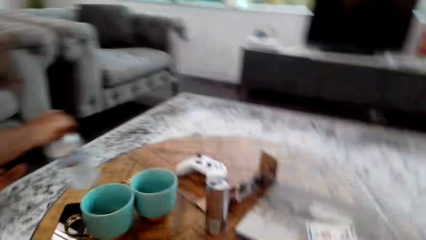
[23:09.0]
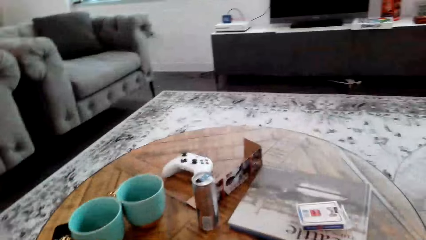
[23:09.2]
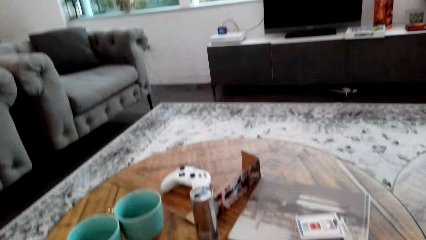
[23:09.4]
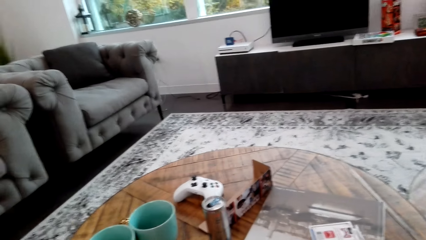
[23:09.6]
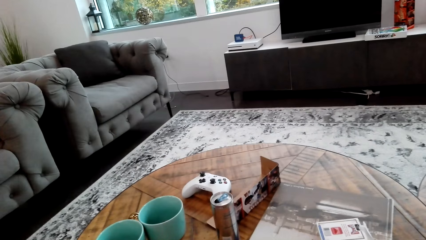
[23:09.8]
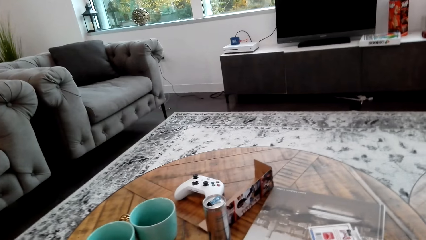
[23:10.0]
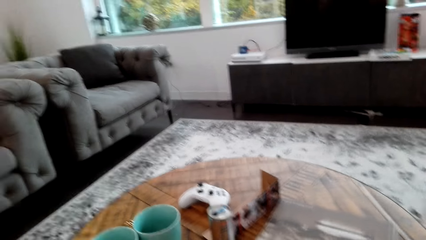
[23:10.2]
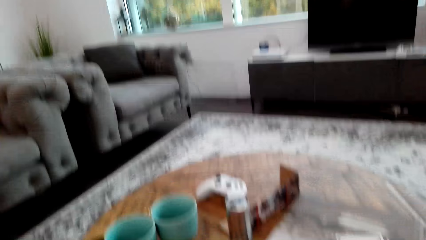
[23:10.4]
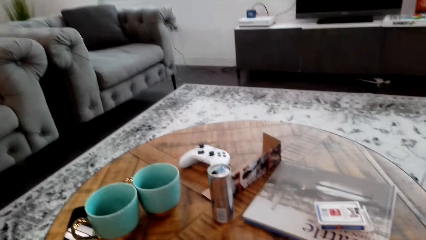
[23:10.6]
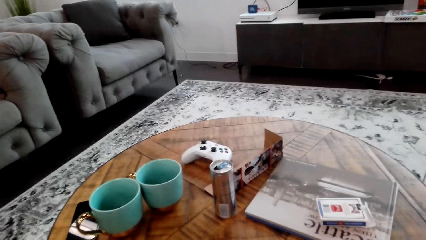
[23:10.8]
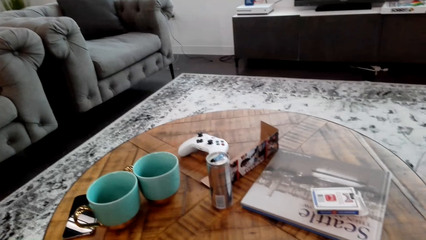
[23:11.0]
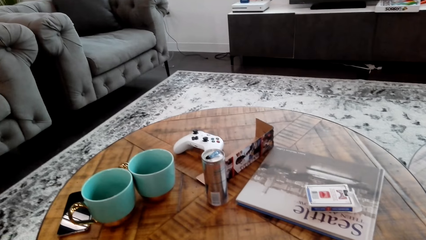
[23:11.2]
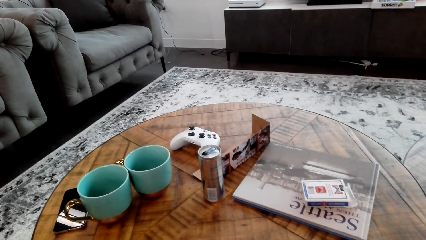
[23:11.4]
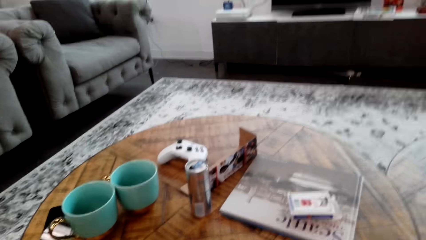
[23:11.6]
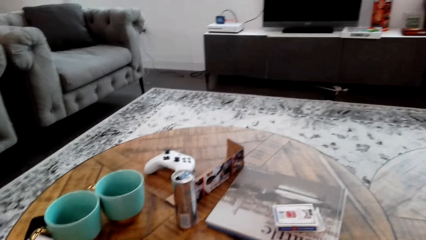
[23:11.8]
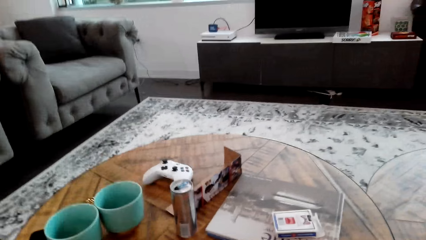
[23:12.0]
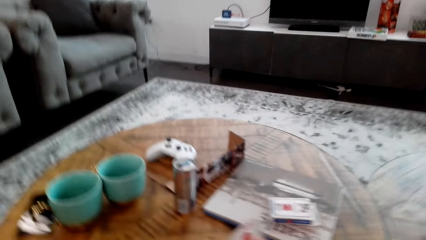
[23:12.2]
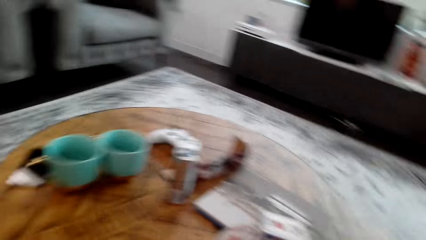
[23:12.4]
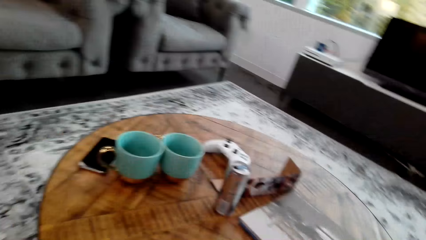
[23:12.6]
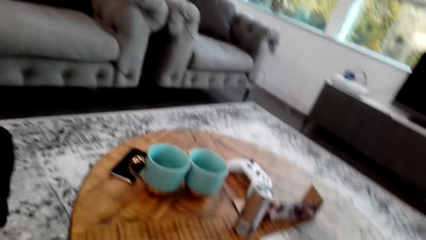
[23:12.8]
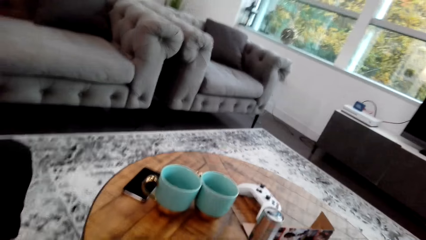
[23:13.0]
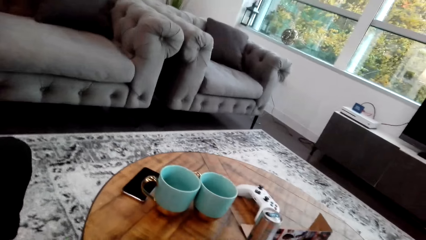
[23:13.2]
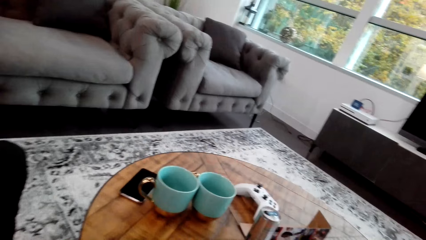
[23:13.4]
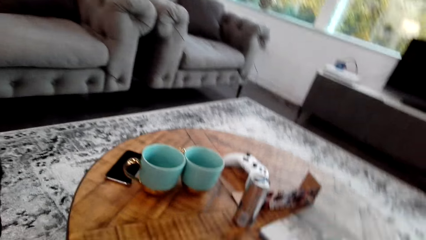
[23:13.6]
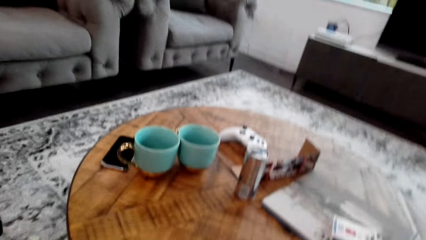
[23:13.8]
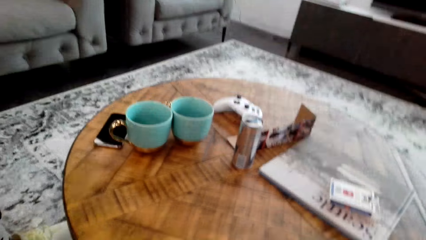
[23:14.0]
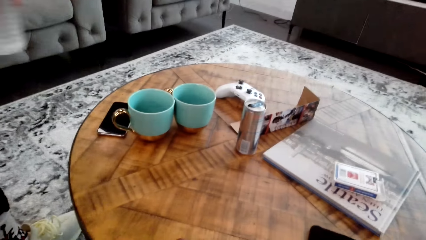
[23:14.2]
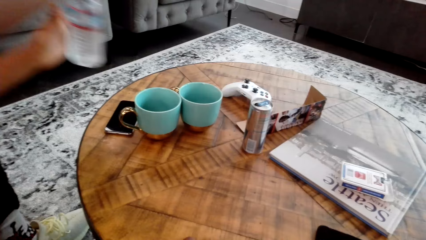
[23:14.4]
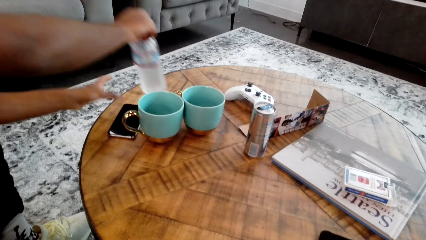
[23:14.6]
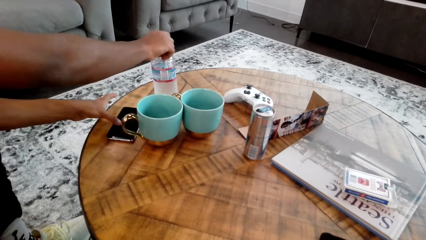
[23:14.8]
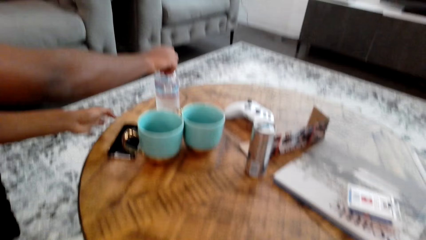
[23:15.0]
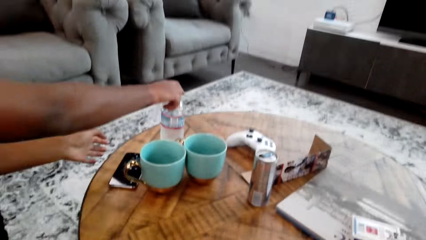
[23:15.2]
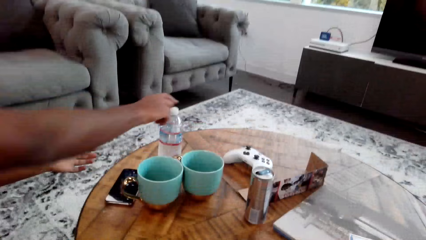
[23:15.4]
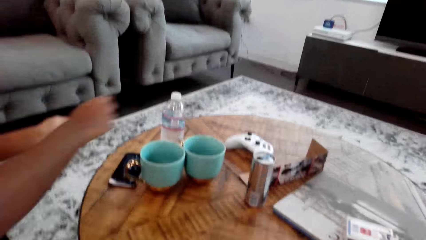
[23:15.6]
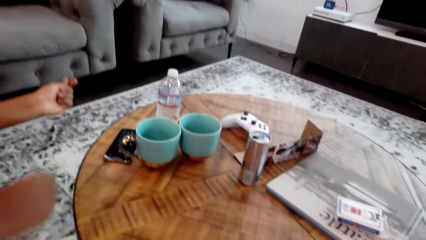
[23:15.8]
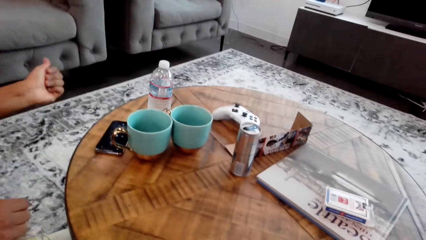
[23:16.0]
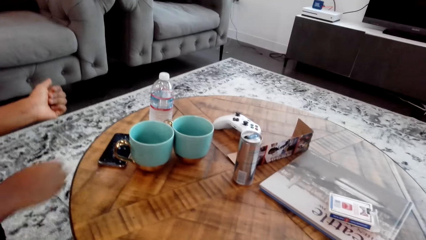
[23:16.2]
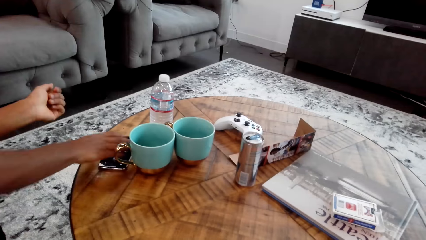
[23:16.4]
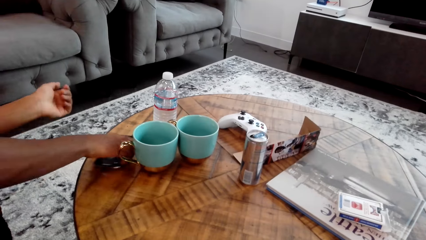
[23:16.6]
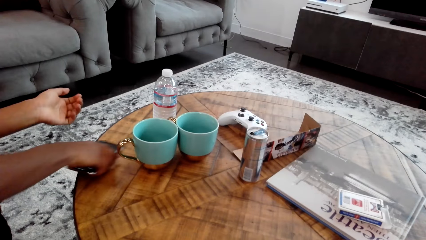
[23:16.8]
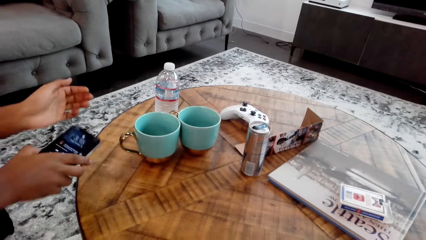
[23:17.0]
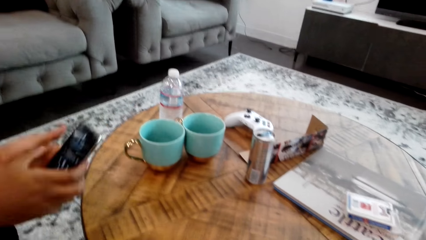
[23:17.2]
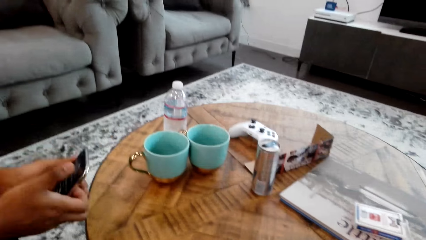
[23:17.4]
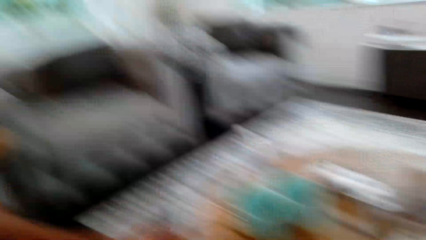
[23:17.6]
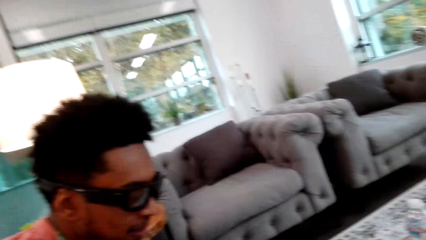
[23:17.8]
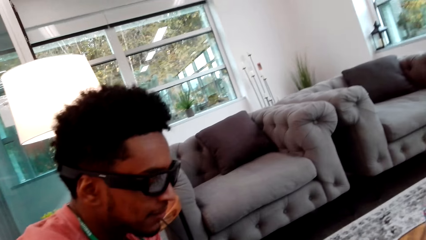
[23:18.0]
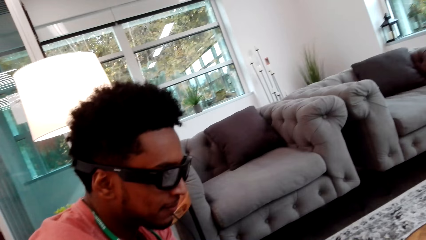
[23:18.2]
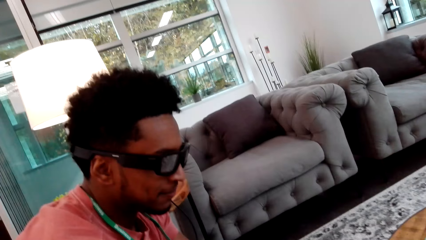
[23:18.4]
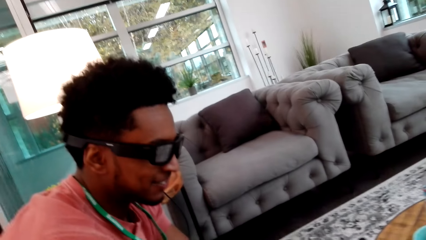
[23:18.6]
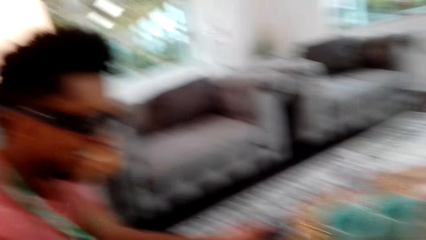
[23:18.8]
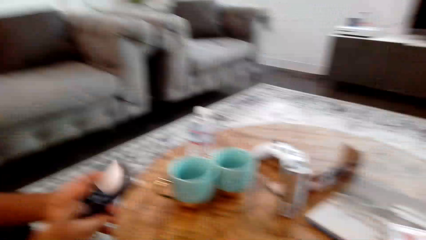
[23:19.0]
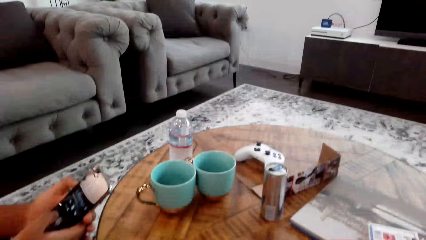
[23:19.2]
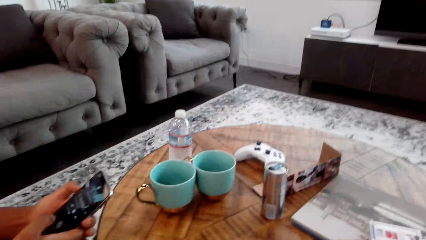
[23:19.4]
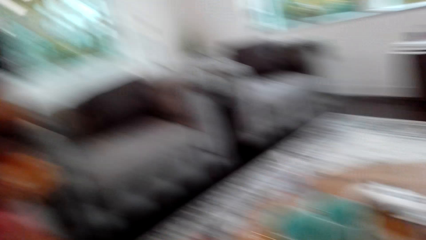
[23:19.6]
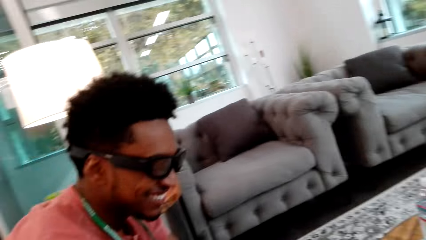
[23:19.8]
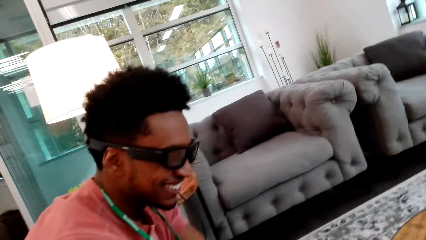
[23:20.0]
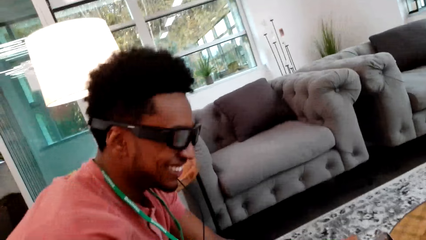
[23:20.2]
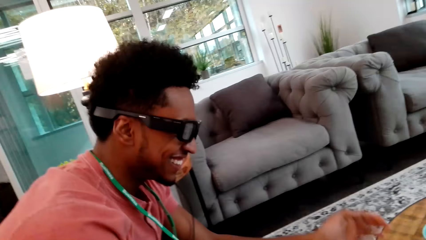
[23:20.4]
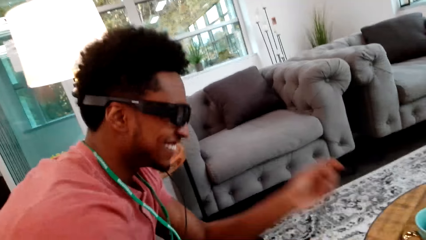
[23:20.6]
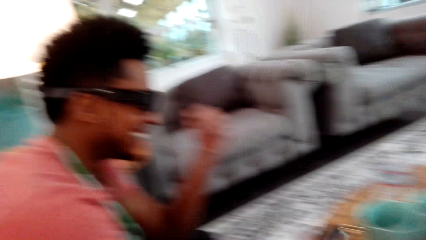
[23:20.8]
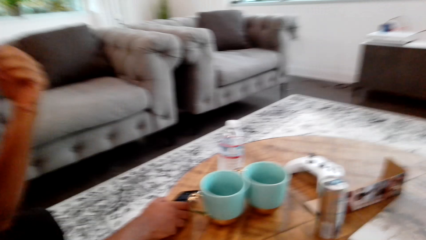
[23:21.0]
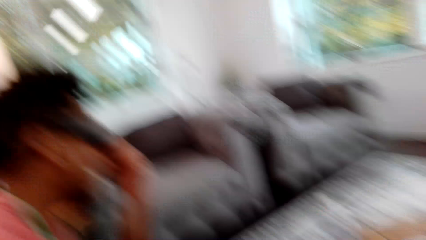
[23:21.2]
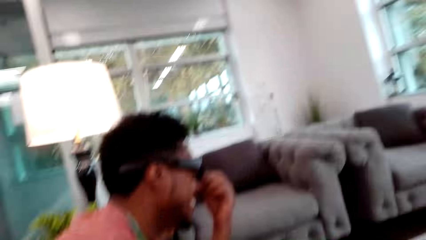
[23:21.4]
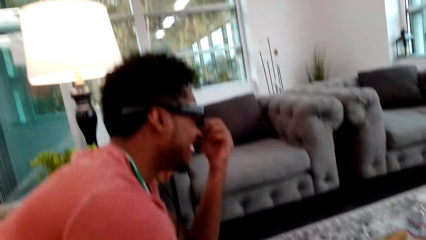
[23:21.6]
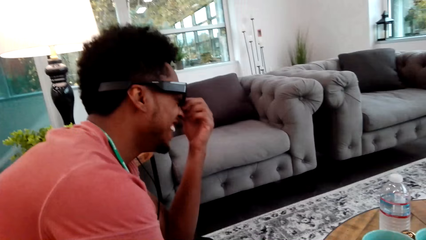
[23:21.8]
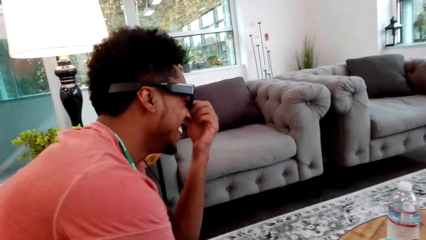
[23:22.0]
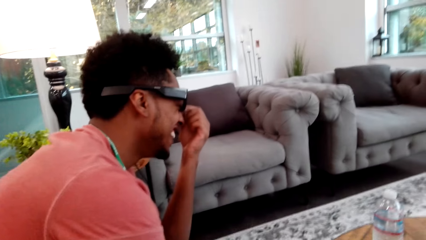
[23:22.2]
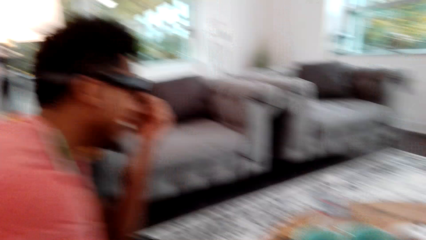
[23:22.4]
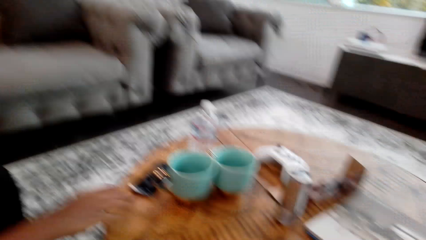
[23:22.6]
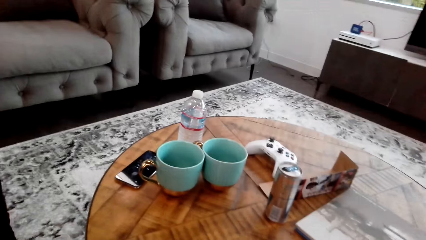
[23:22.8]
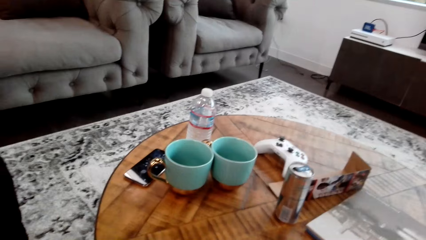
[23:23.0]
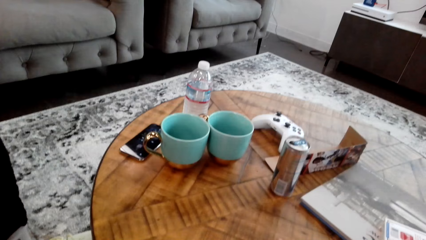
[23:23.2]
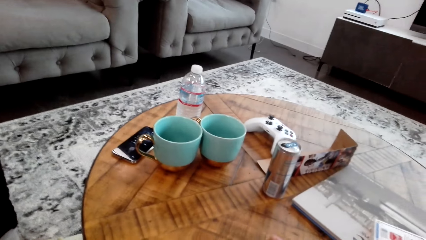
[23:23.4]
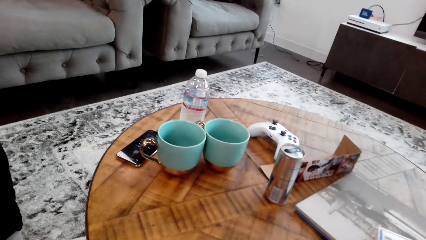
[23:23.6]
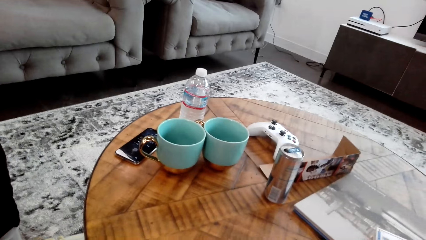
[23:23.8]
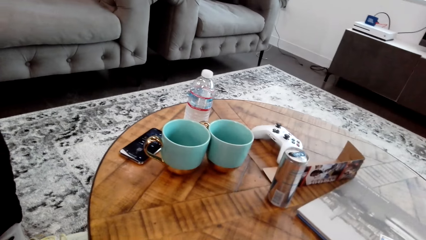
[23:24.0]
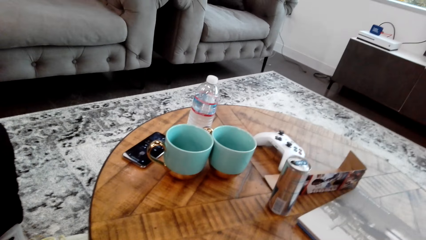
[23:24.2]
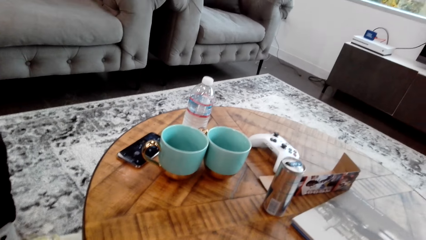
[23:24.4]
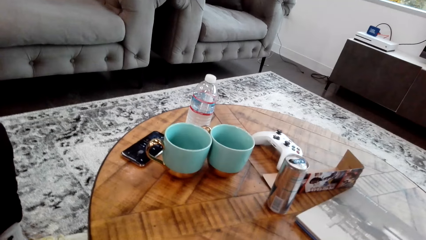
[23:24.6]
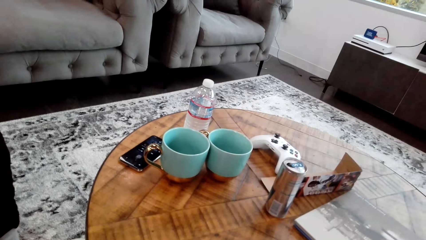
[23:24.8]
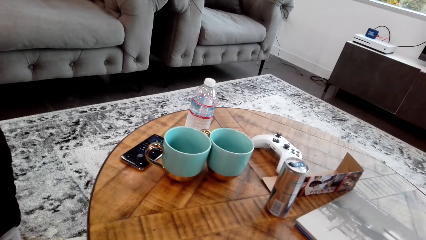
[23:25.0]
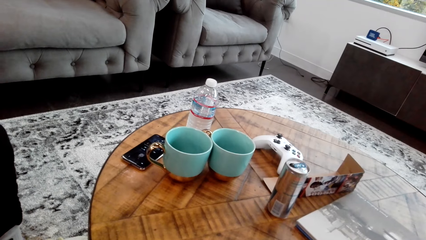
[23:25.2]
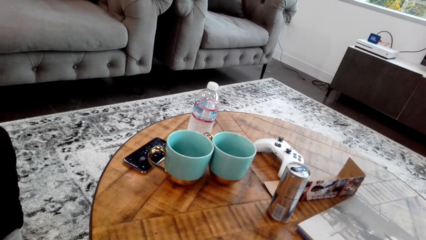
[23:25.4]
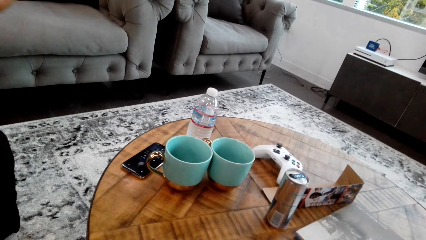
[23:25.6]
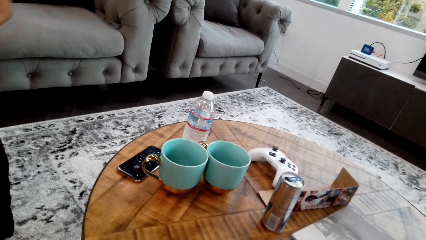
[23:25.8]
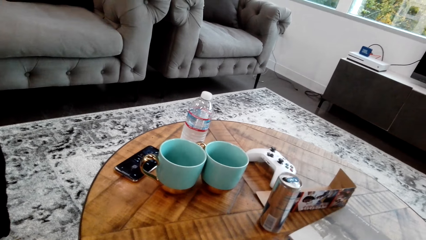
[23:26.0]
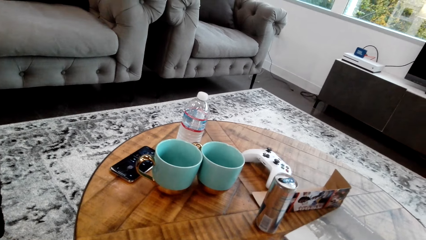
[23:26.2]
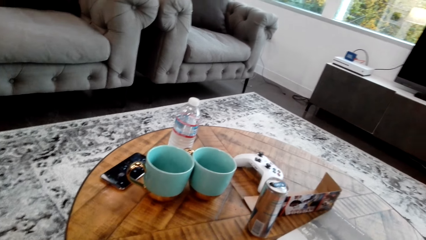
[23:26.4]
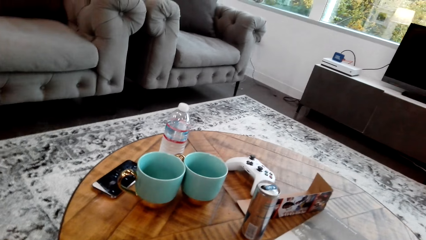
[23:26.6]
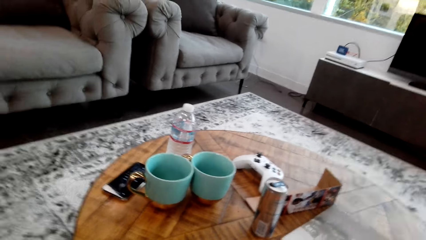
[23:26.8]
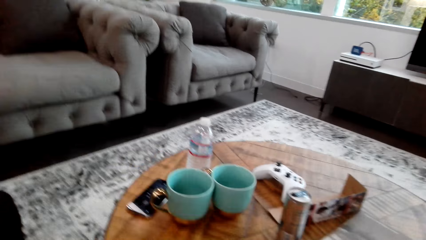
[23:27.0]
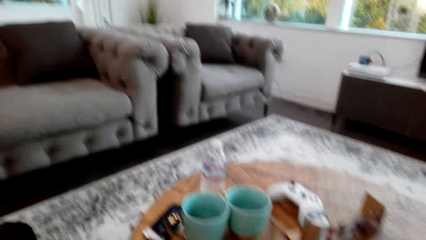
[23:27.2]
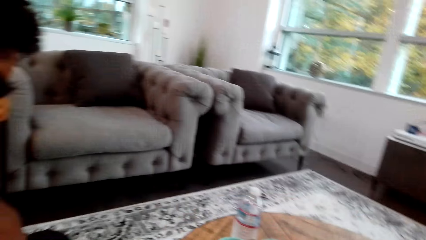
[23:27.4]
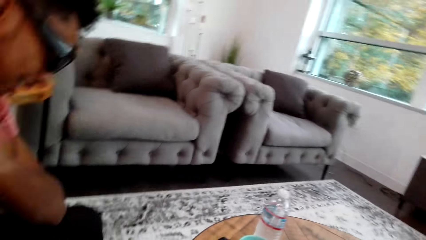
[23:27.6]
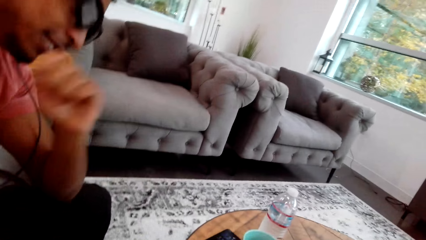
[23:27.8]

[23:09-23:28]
A man picks a bottle or water on the table. The camera wearer places the water on the table. The man puts the bottle on the table. The man picks a phone on the table. The camera wearer looks around. The man uses the phone. The man puts the phone on the table. The man scrubs his face with his left hand. The man does something.
